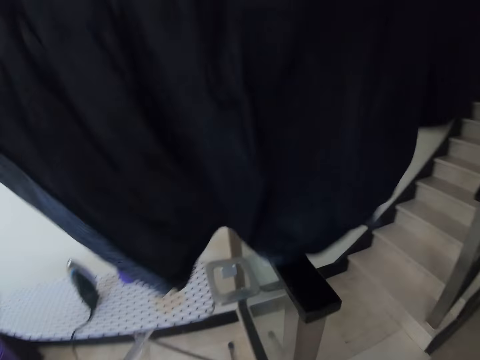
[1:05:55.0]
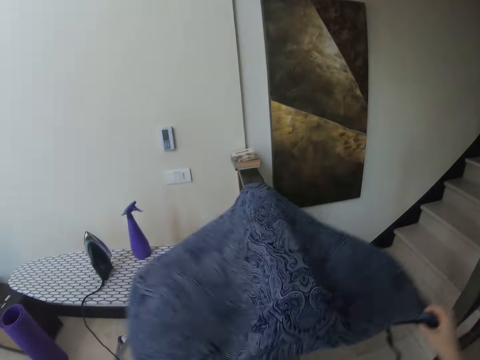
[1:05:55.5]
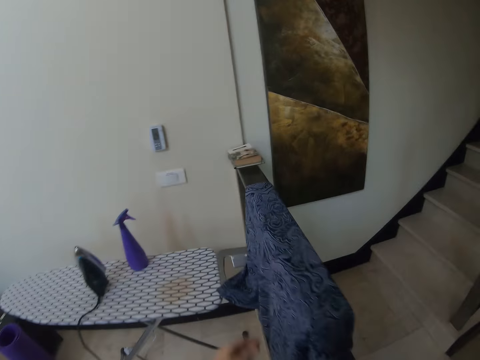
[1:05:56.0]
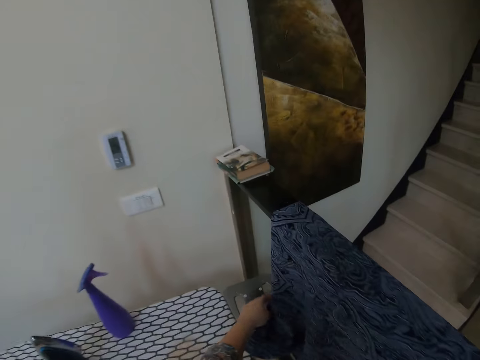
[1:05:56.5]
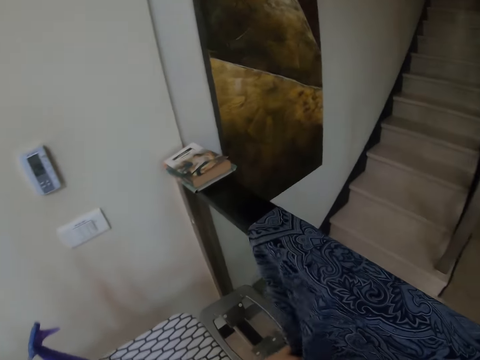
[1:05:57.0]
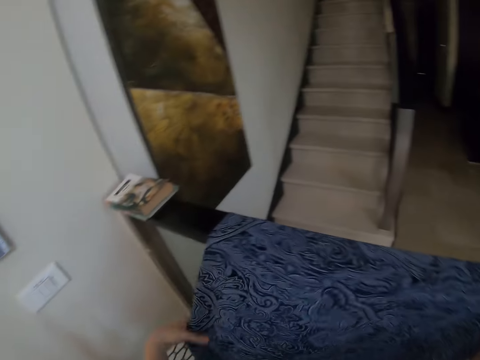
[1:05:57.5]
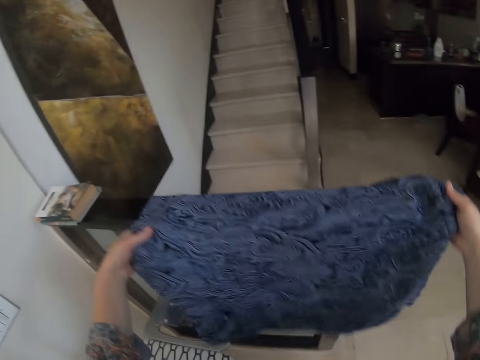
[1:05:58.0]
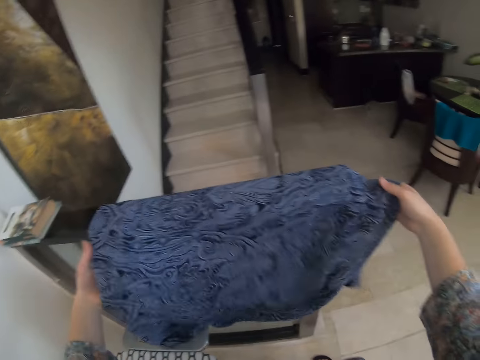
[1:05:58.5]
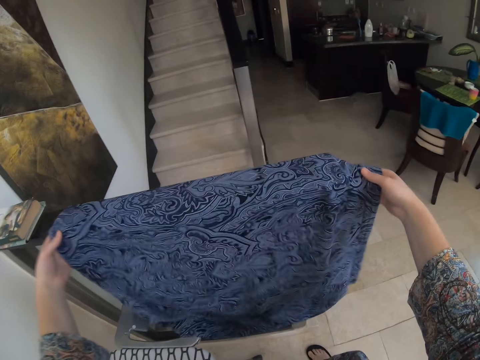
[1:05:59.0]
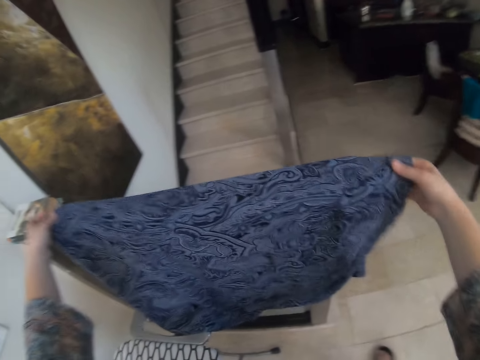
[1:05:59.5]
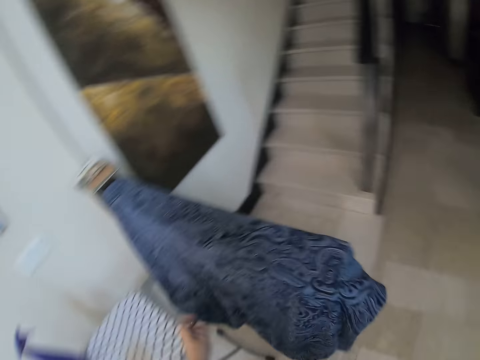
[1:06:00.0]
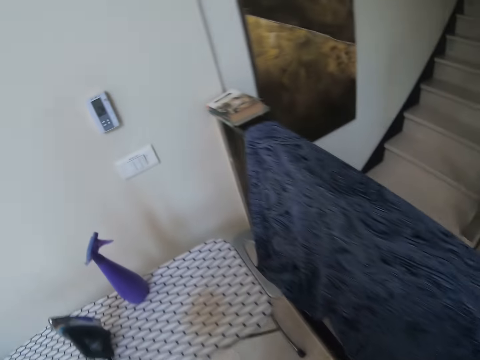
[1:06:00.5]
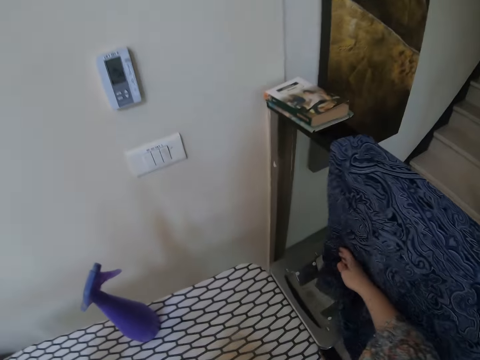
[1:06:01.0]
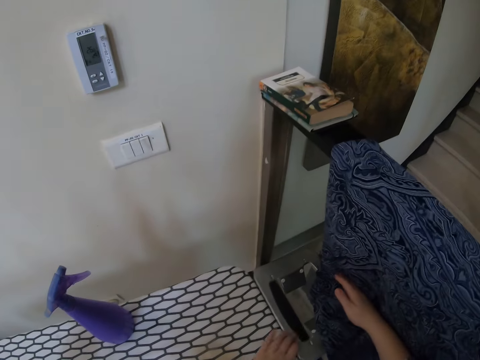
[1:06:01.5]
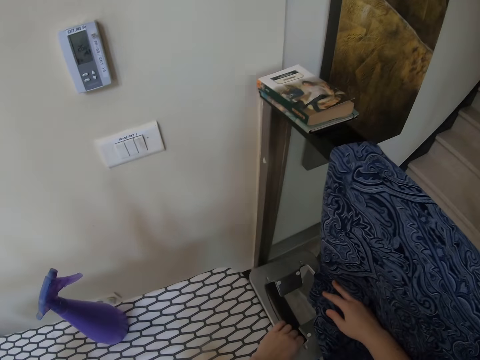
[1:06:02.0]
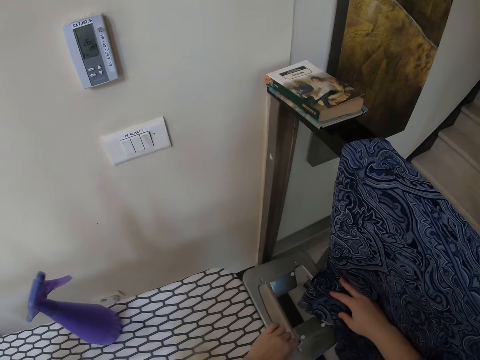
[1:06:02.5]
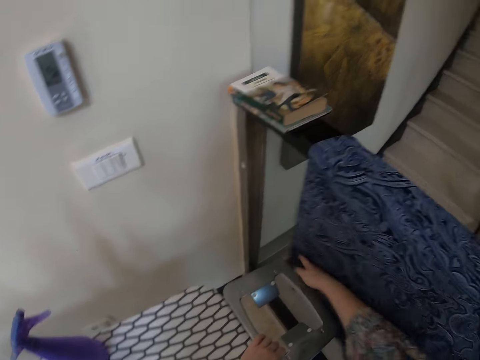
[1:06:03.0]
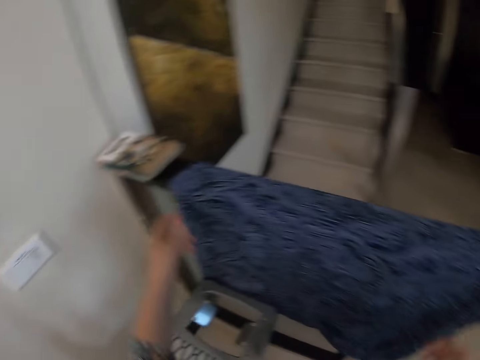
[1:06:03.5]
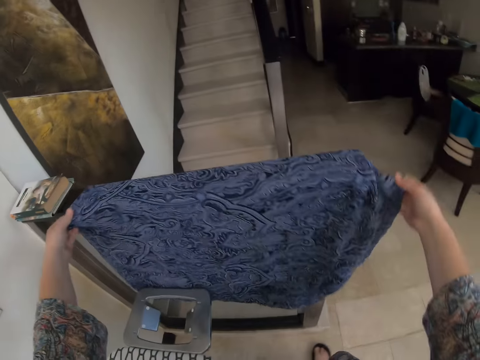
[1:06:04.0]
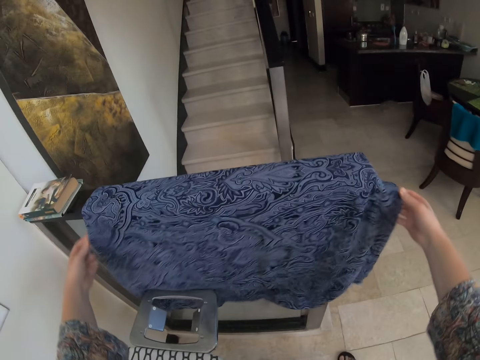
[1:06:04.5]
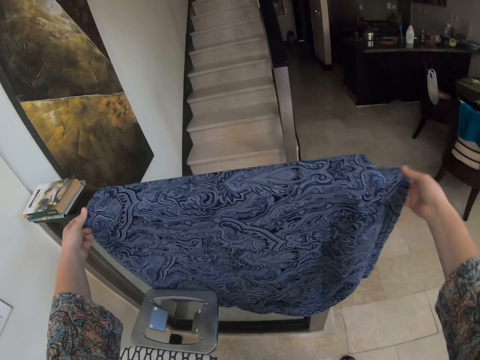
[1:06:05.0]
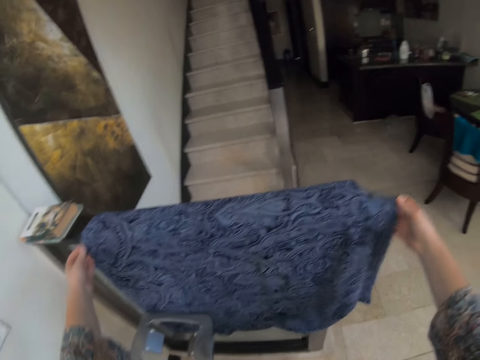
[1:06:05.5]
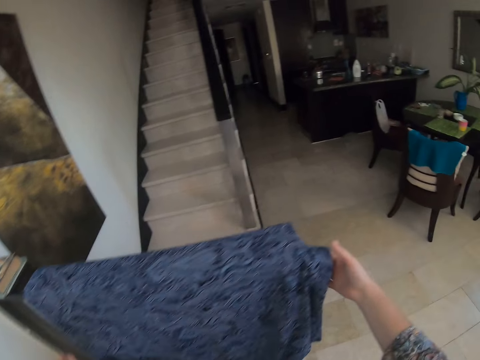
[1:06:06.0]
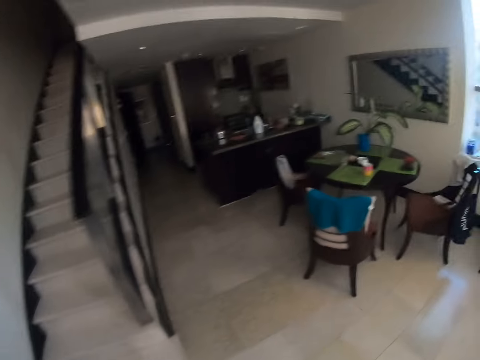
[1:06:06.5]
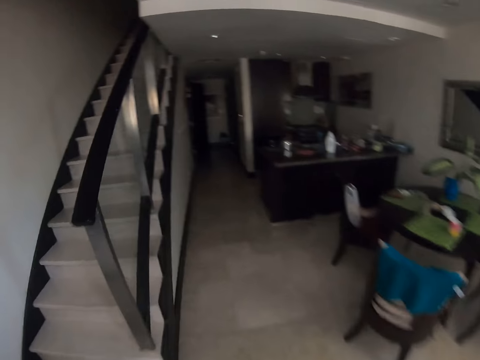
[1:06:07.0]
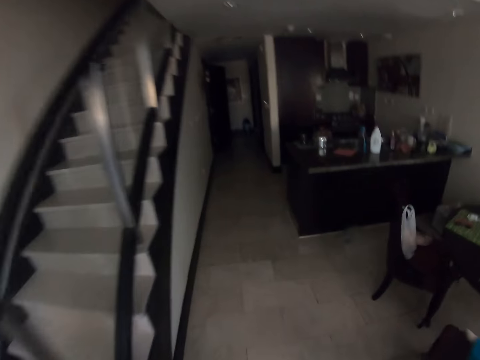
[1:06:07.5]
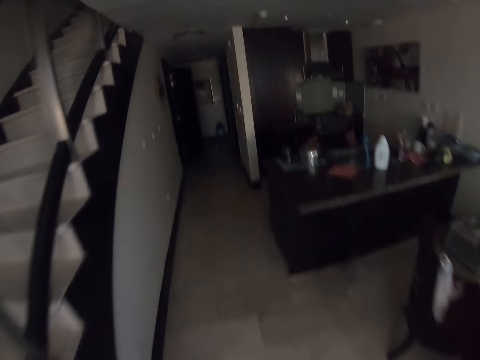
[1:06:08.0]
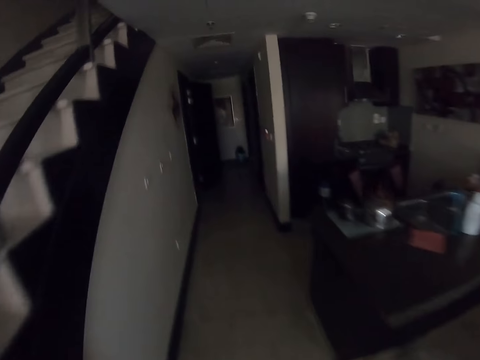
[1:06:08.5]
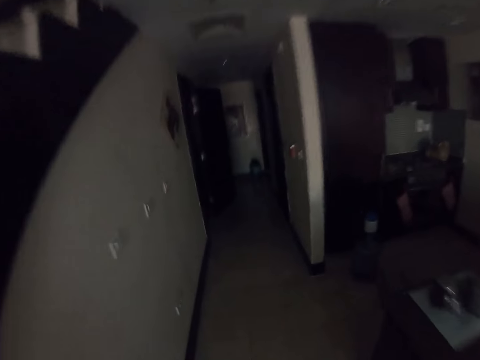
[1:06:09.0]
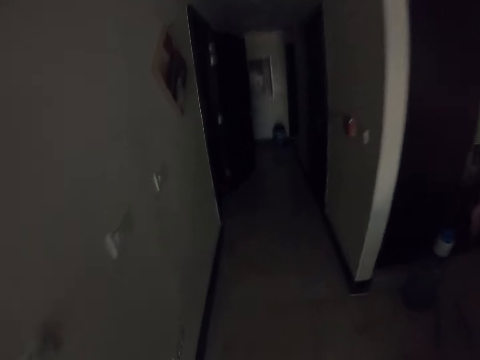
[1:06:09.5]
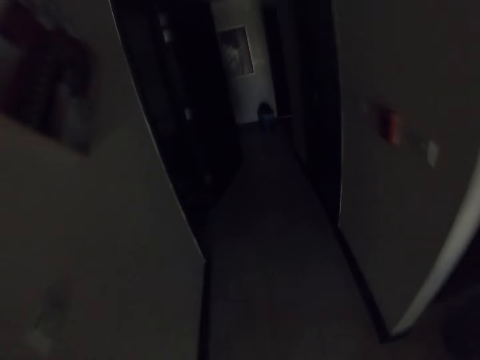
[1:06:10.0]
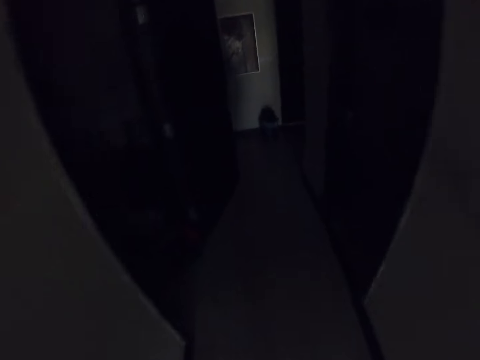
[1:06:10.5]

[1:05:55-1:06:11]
The camera wearer puts the cloth on the handrail. They are steaming the cloth. They hold the cloth on the handrail. They walk on the floor.

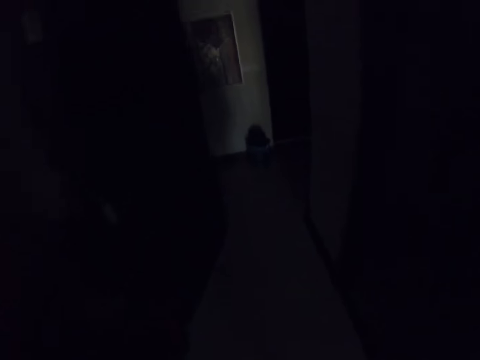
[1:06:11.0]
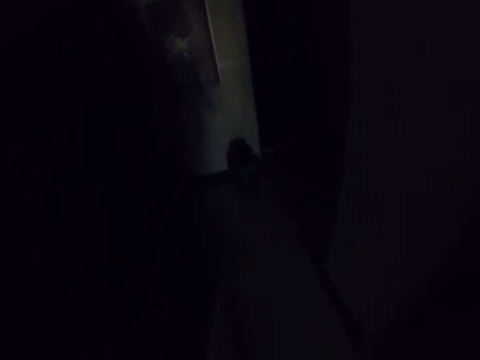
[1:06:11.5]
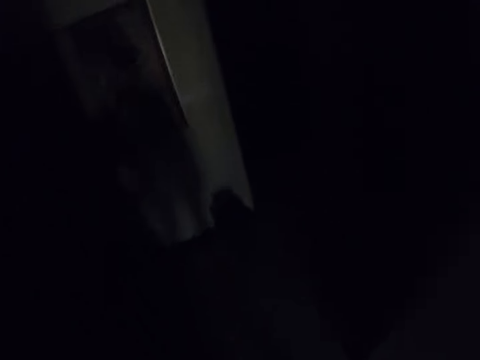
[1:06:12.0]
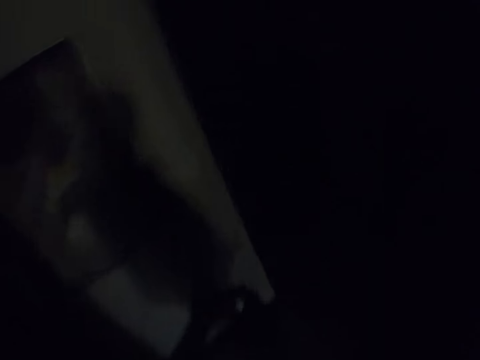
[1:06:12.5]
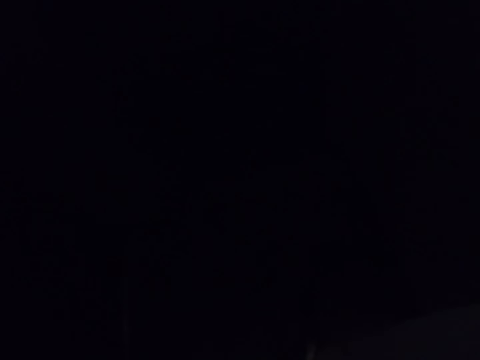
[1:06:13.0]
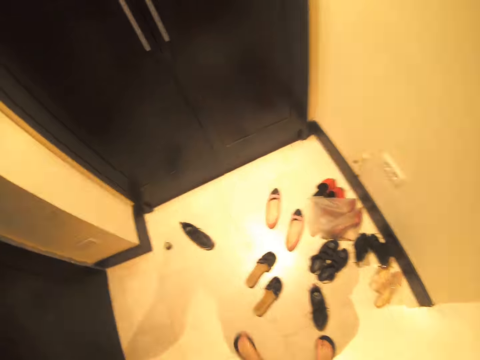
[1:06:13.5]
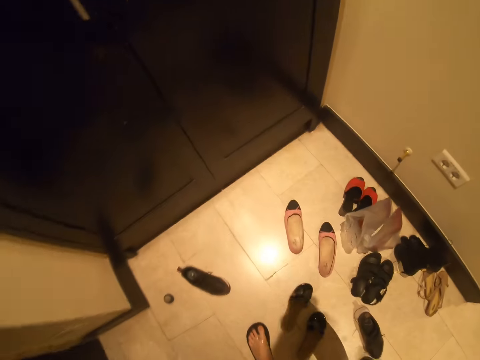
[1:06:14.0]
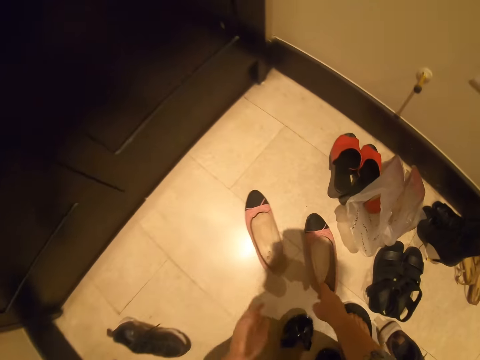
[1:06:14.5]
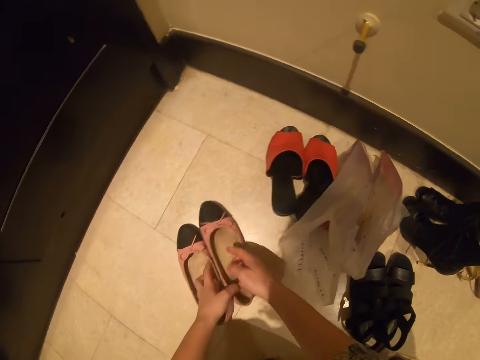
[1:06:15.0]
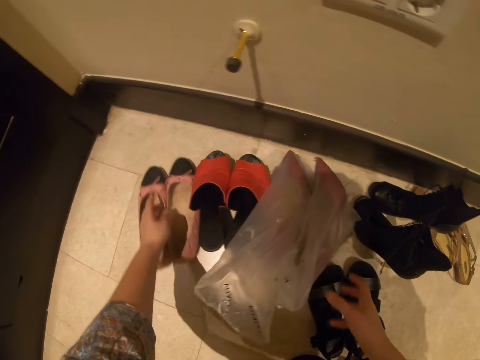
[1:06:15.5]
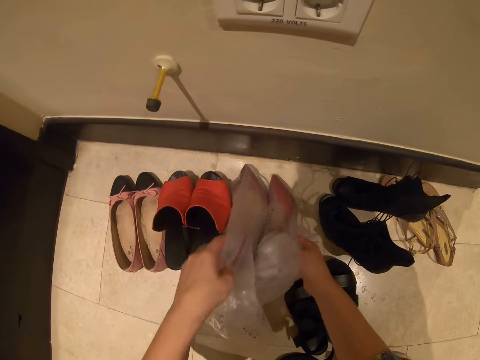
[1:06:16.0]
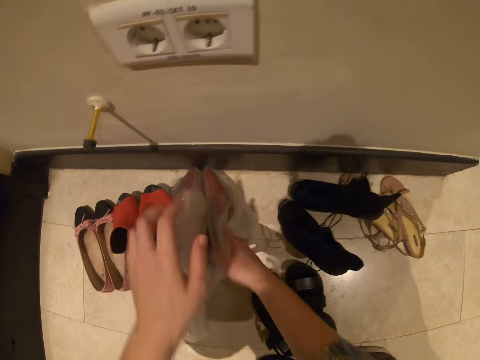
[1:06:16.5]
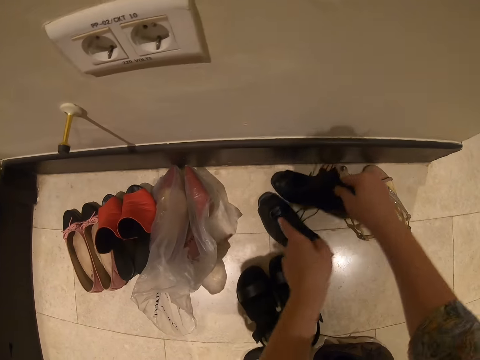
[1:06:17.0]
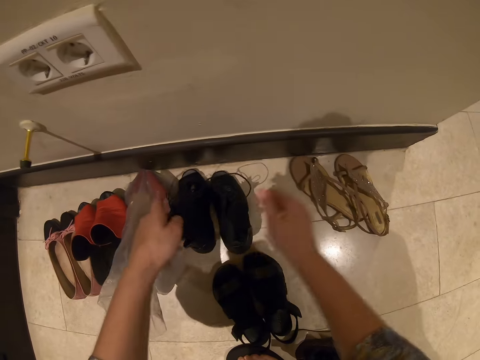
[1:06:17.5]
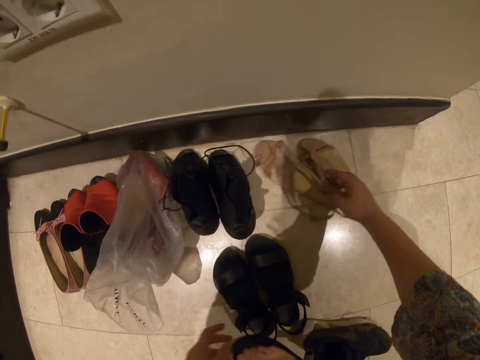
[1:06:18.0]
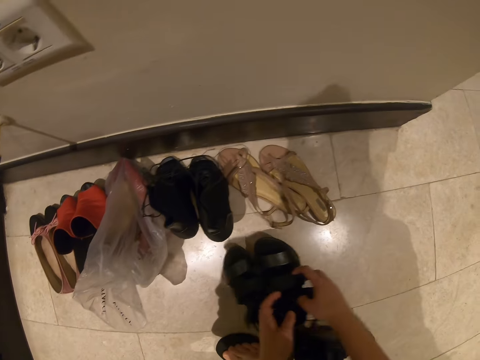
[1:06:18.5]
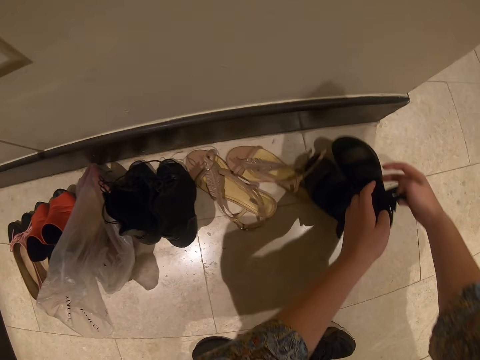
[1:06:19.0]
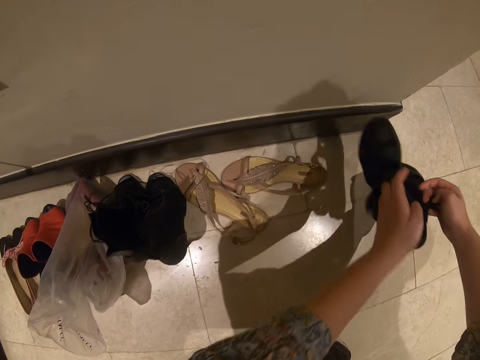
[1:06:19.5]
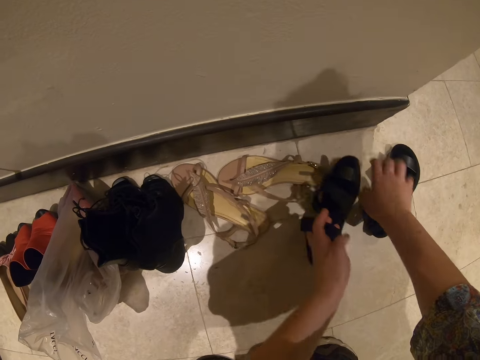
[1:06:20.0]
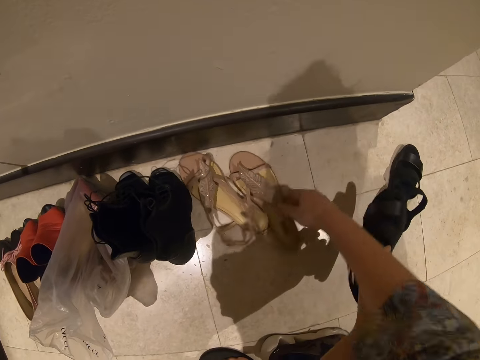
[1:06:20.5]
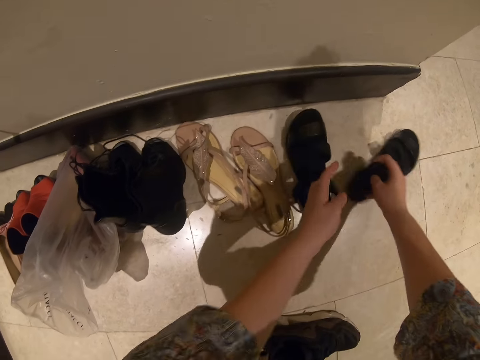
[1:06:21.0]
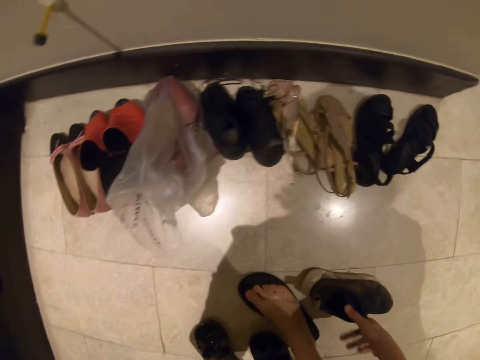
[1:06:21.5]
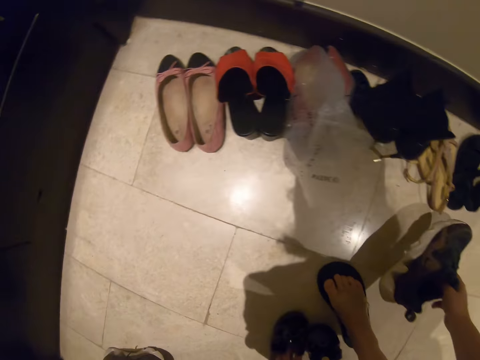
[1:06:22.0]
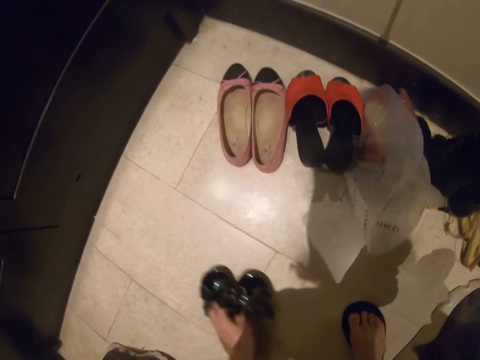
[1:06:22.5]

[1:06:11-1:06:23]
The camera wearer is switching on lights. They arrange the shoes on the floor.
